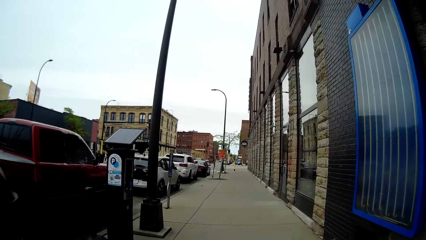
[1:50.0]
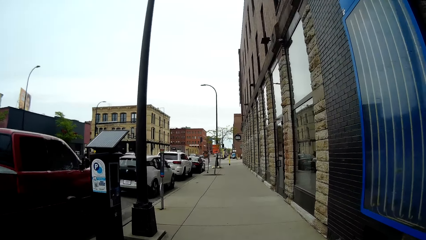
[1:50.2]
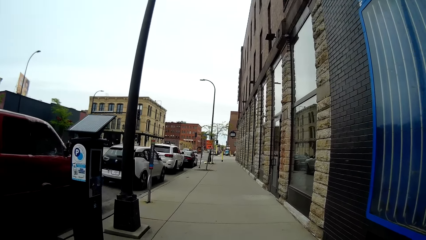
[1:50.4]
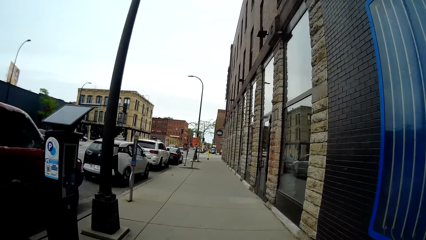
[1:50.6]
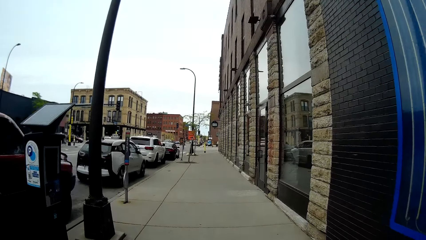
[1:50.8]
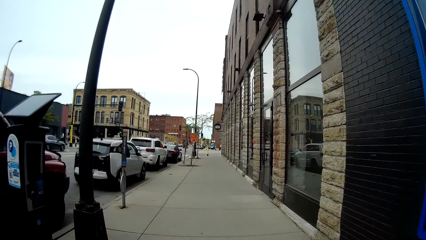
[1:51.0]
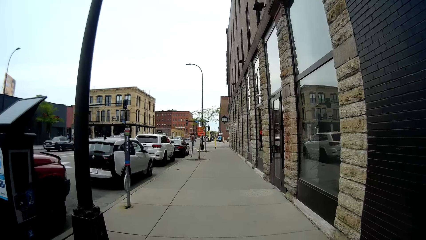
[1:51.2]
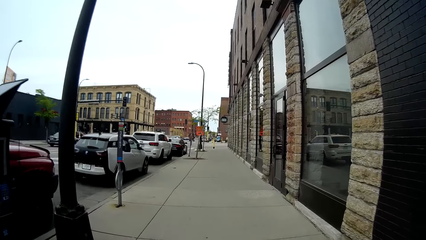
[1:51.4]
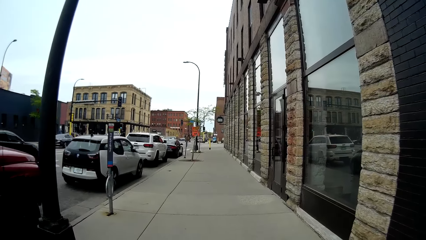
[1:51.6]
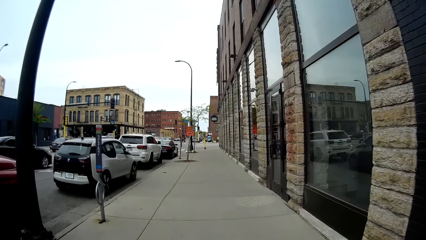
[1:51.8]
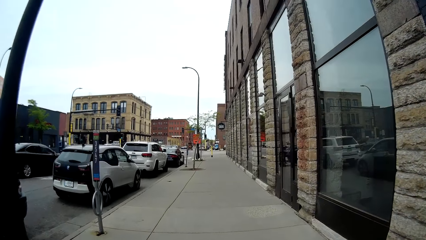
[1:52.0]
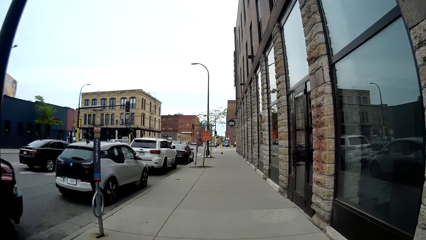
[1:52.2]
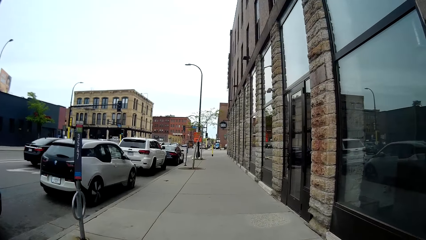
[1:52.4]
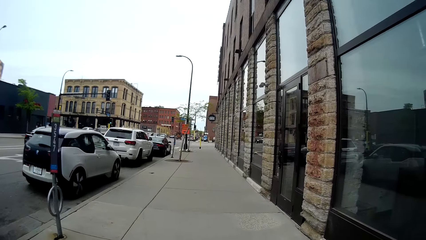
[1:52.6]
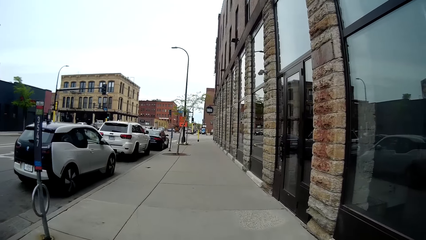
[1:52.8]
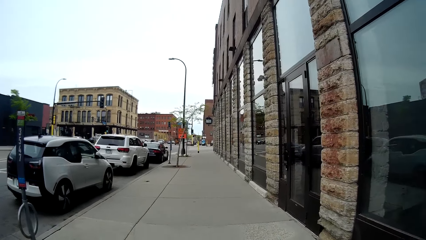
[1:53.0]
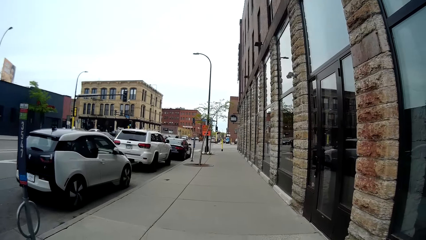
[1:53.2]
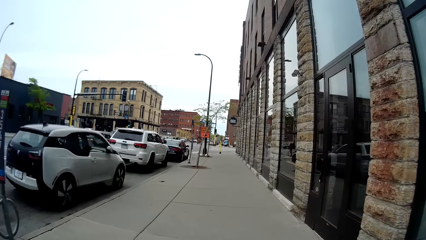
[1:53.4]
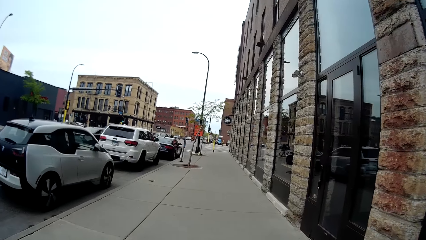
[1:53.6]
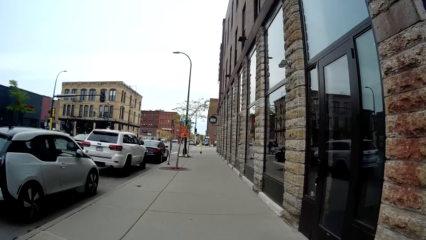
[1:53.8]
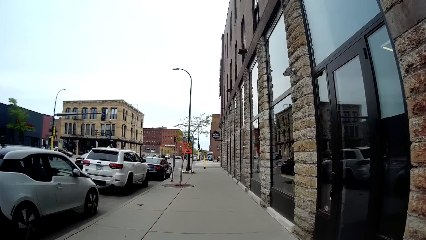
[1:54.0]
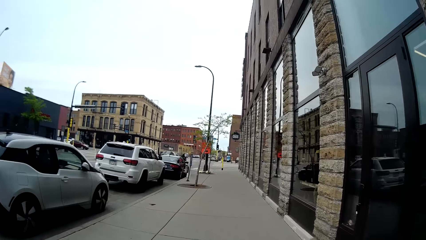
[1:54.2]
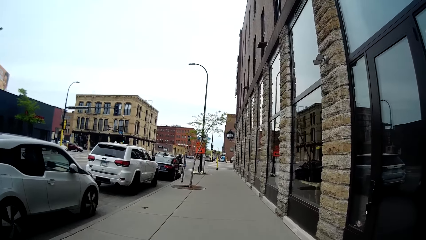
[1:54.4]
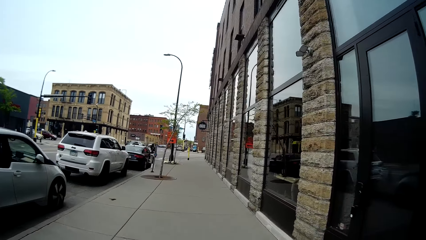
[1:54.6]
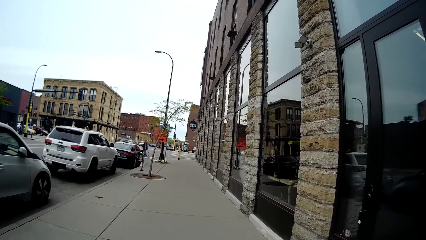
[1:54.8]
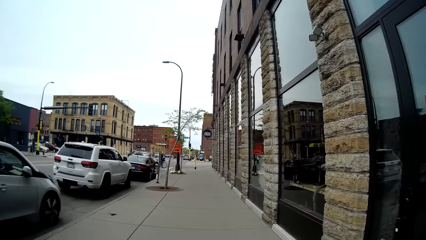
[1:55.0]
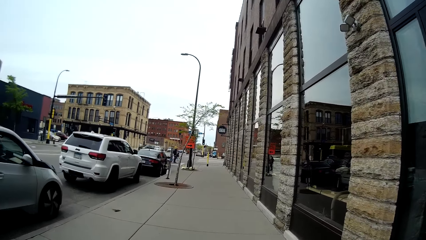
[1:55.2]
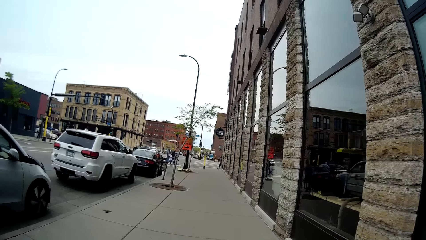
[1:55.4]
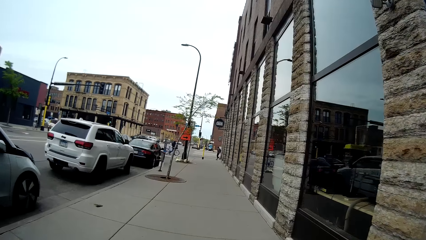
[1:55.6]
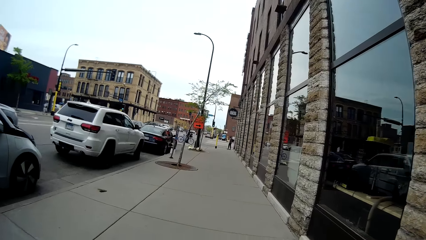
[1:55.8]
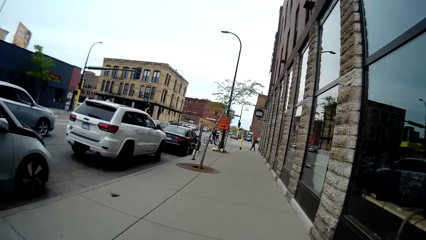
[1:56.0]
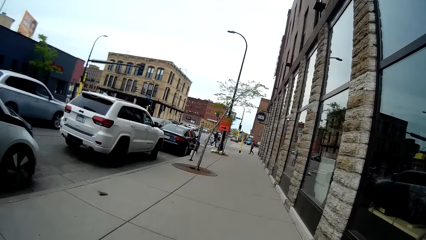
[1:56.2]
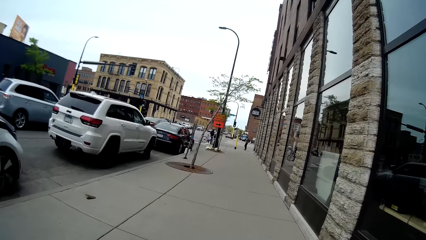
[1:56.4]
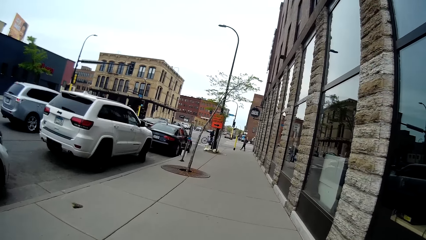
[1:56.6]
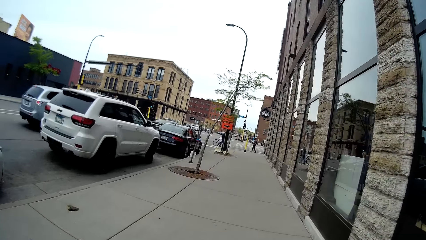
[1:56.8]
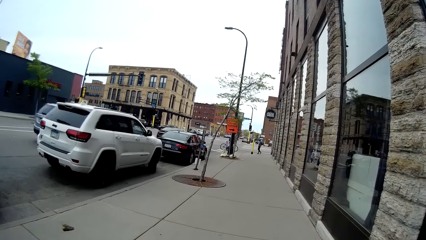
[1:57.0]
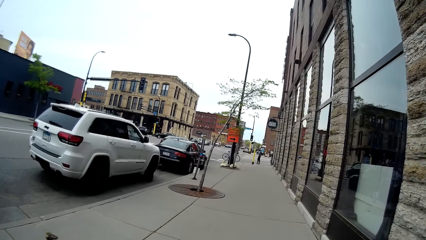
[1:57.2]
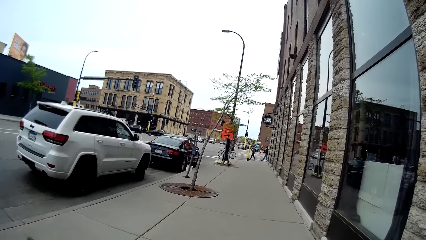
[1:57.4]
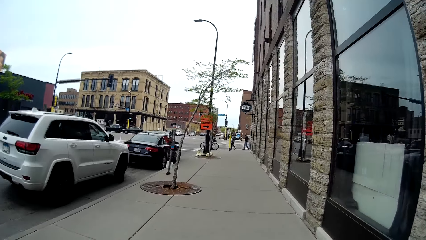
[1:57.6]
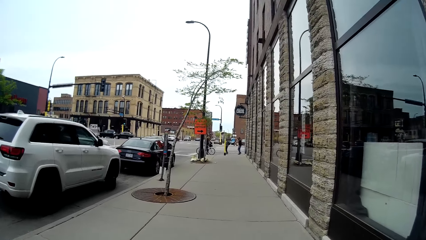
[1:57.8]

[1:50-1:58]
A car drives past the camera wearer. A car drives past the camera wearer again.

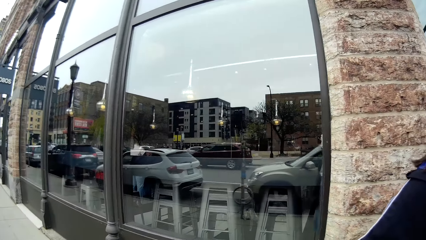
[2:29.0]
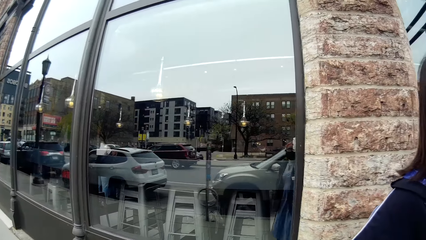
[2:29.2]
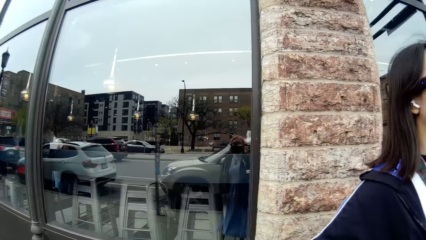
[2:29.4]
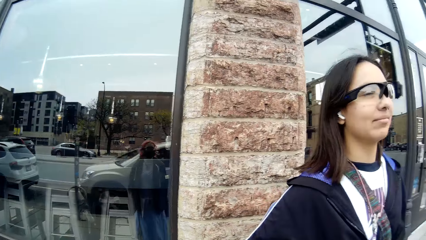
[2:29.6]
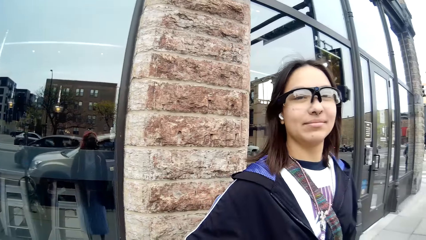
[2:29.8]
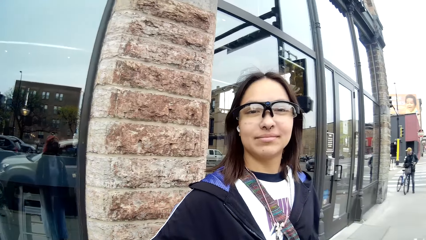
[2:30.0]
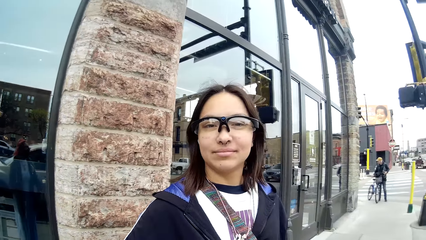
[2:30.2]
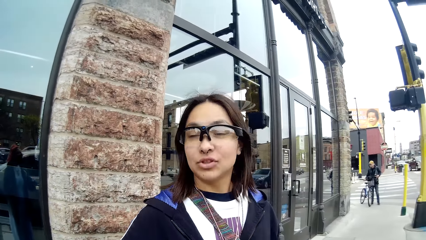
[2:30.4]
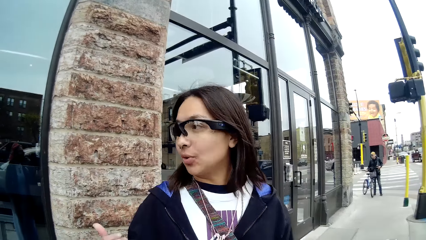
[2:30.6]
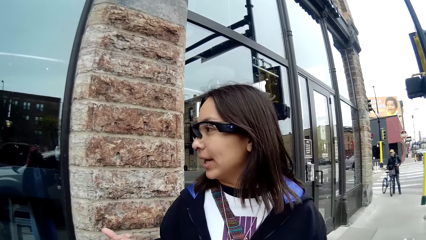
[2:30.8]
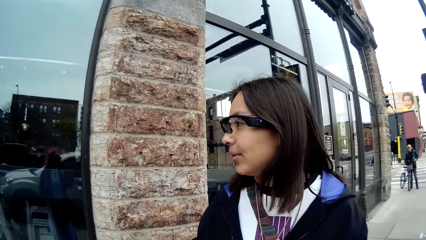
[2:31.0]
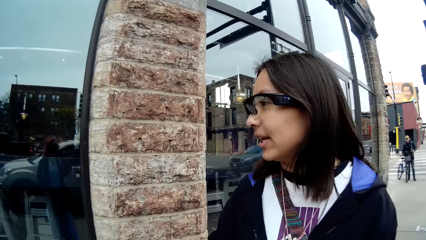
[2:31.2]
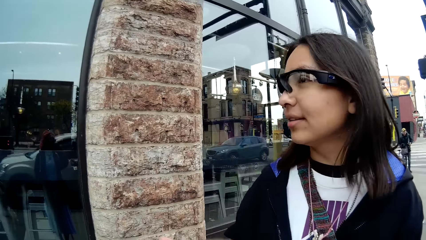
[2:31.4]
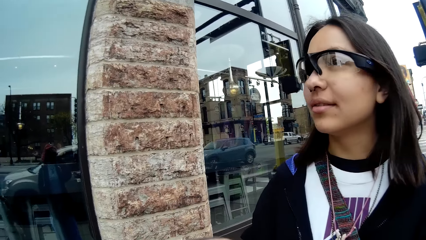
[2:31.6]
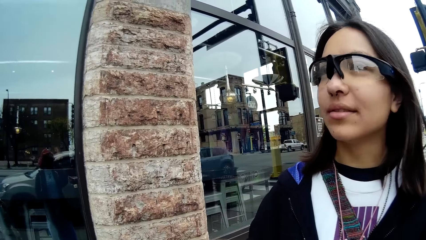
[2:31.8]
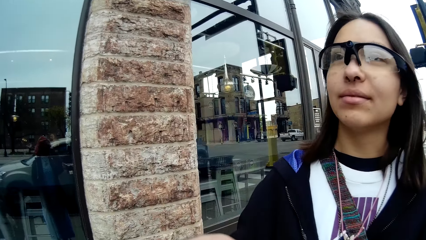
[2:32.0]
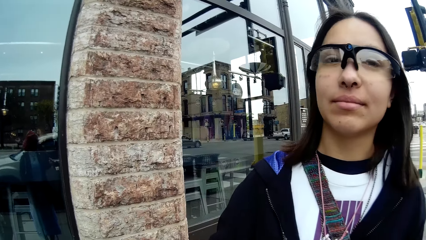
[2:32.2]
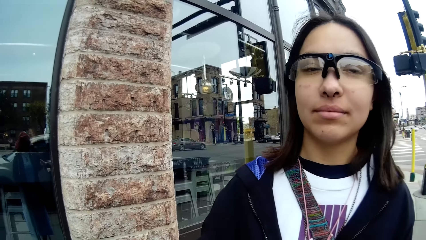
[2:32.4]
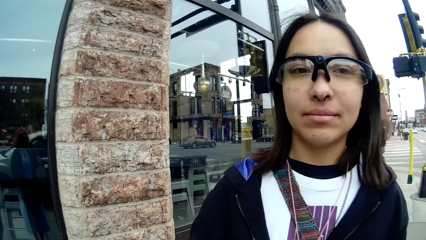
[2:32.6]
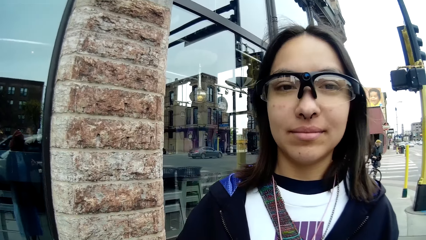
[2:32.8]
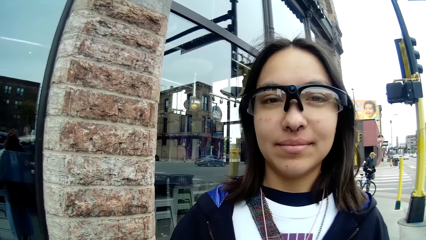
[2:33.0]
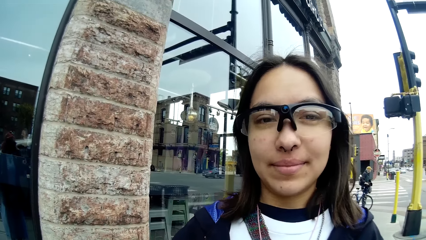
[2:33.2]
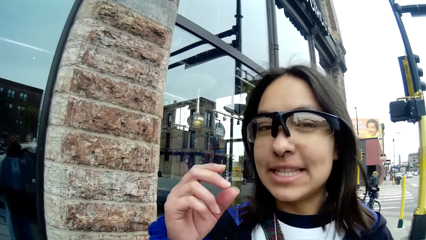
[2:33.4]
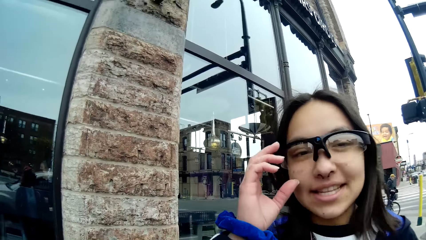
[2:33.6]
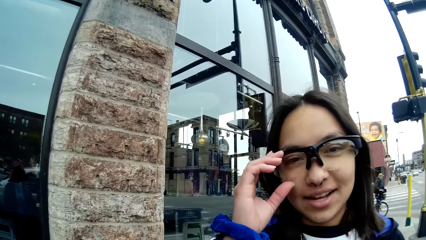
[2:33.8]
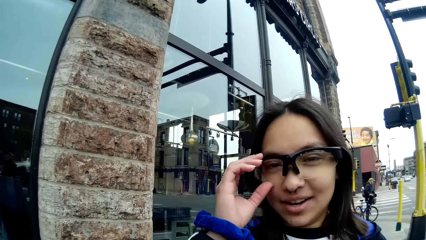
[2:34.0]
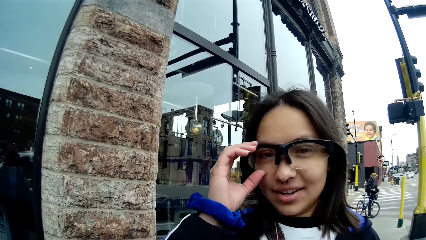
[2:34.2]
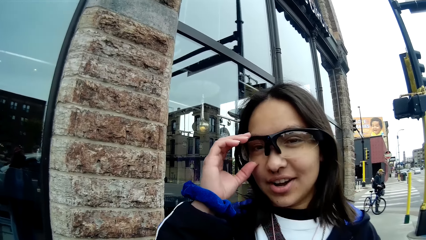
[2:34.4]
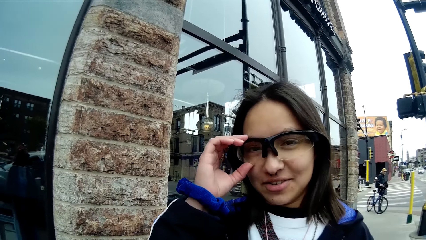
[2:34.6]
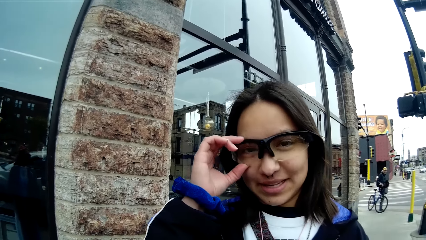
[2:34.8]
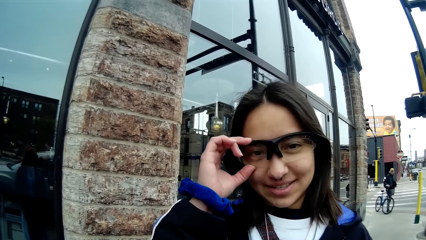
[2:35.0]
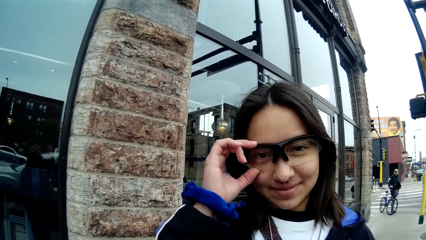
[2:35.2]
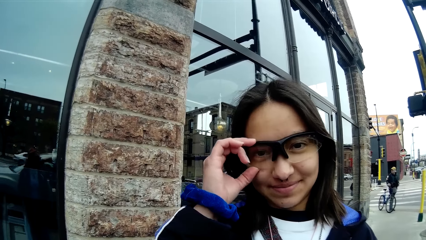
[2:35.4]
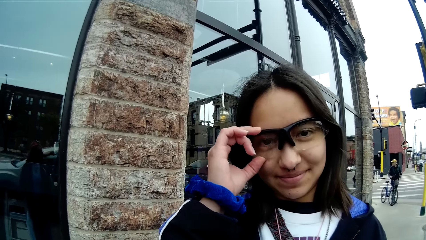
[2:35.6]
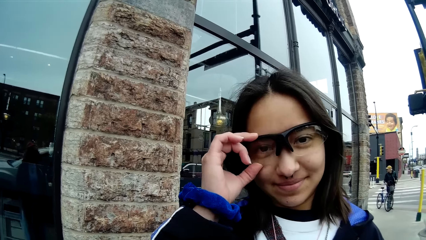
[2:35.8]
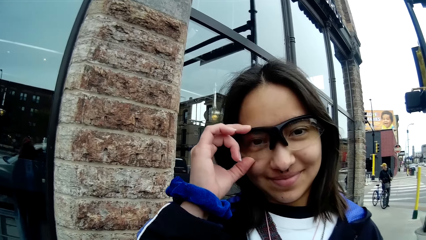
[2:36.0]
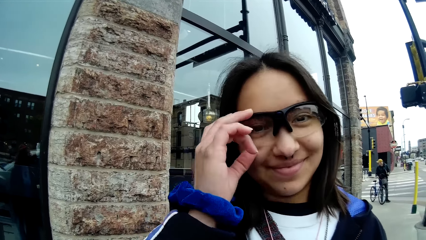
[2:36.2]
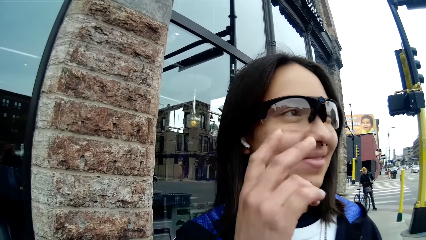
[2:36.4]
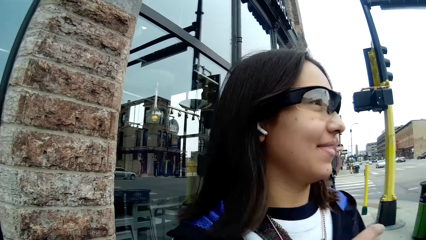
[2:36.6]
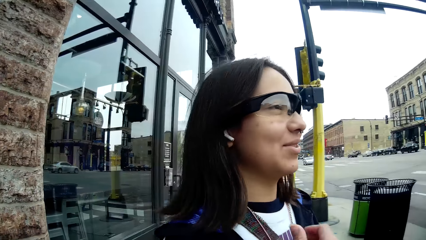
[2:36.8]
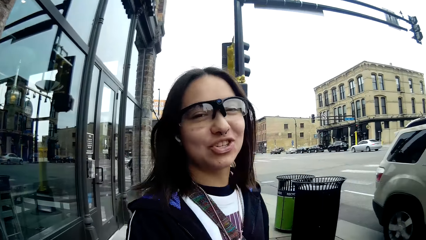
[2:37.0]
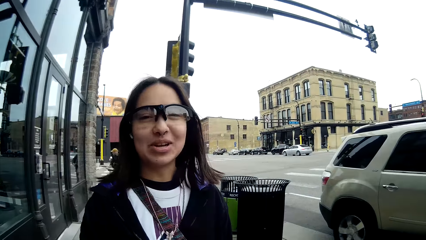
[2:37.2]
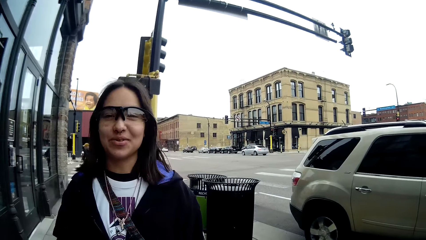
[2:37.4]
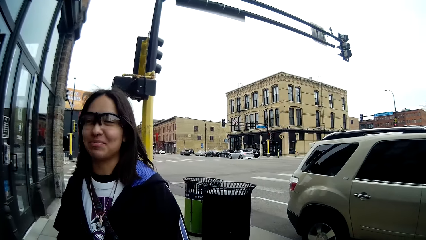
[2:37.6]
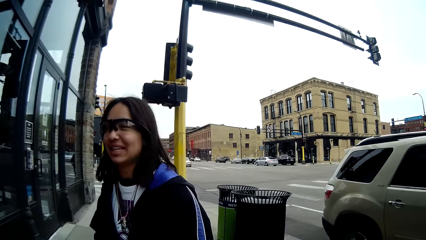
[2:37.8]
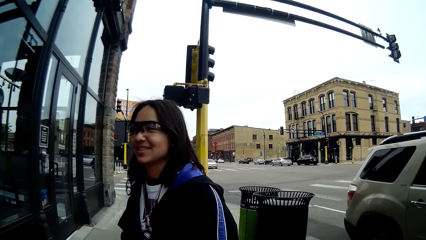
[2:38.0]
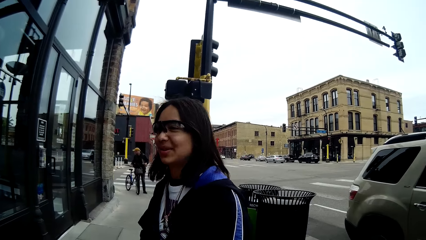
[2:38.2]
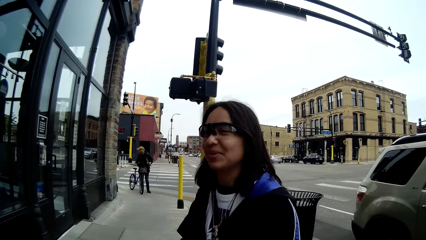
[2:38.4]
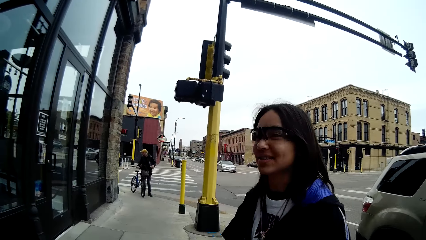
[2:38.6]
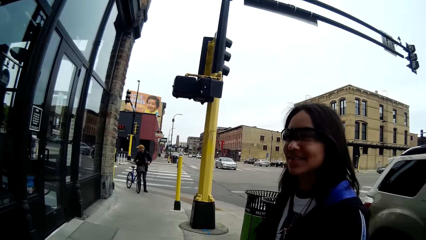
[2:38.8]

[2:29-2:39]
The camera wearer stands on the road. A woman stands on the road. The woman adjusts her glasses with her right hand.
